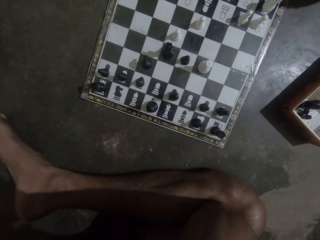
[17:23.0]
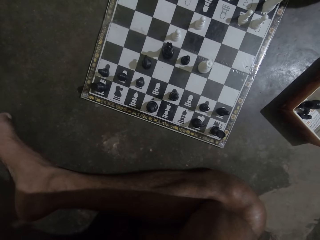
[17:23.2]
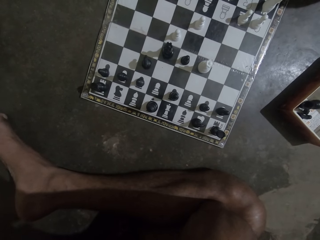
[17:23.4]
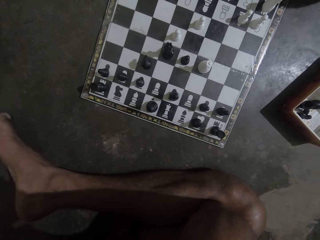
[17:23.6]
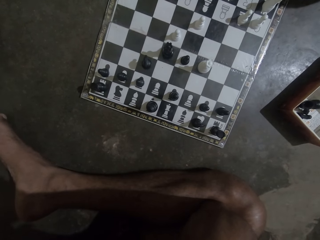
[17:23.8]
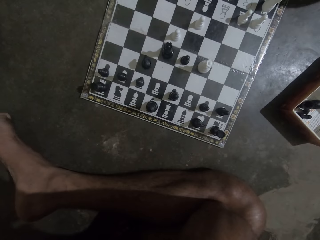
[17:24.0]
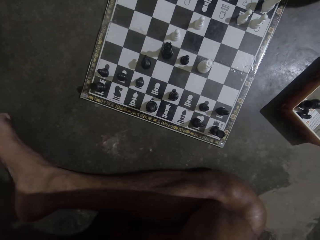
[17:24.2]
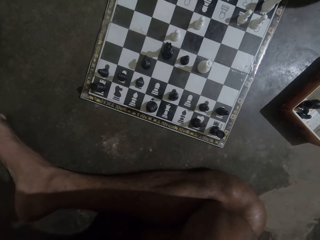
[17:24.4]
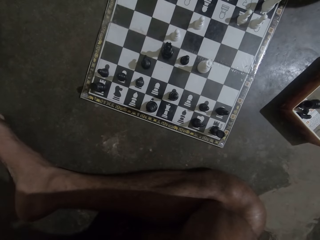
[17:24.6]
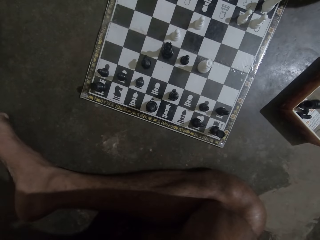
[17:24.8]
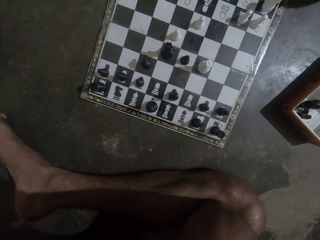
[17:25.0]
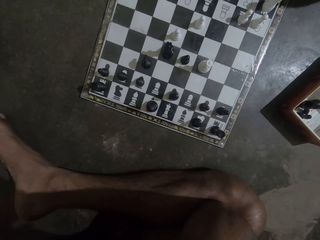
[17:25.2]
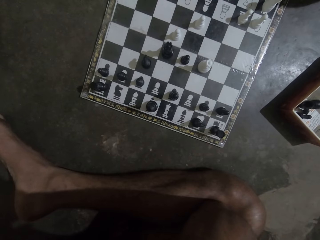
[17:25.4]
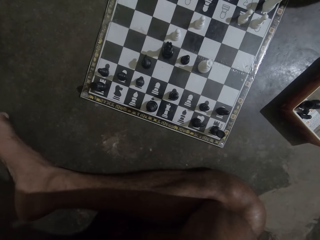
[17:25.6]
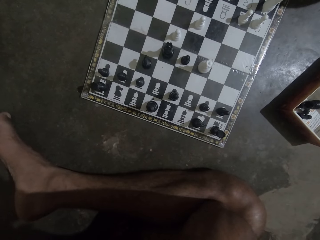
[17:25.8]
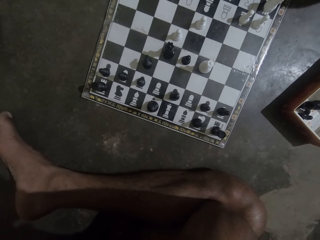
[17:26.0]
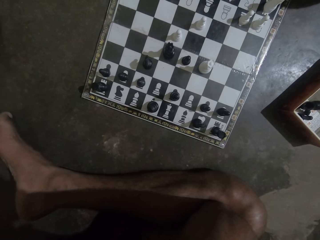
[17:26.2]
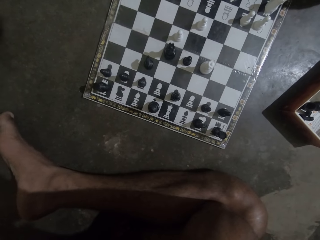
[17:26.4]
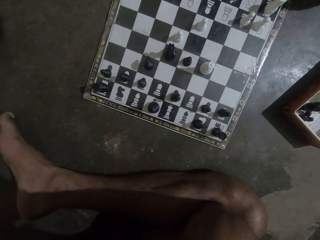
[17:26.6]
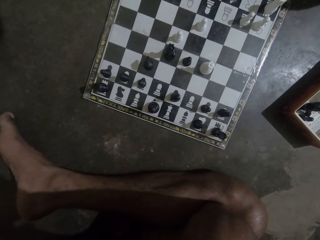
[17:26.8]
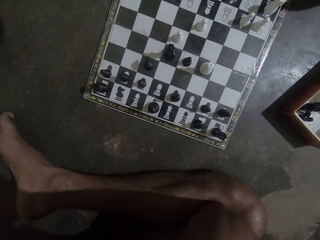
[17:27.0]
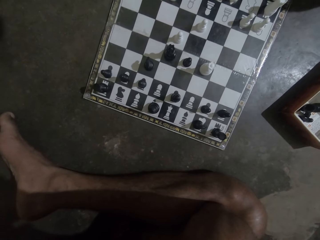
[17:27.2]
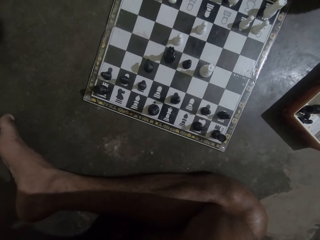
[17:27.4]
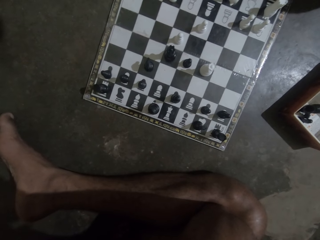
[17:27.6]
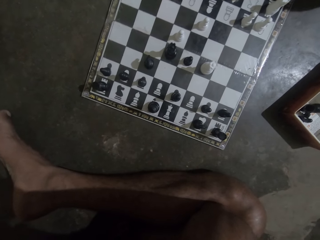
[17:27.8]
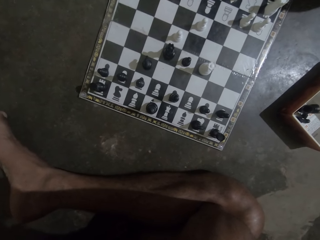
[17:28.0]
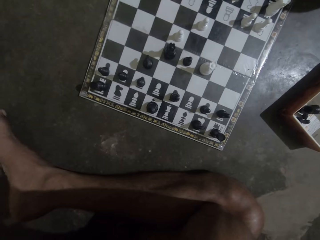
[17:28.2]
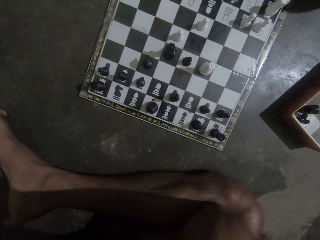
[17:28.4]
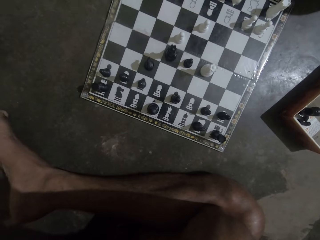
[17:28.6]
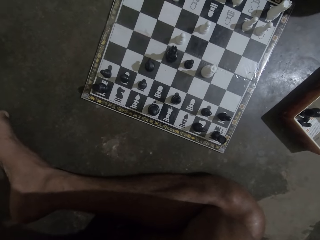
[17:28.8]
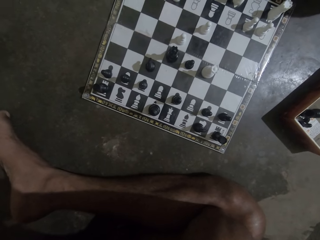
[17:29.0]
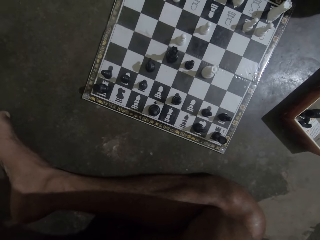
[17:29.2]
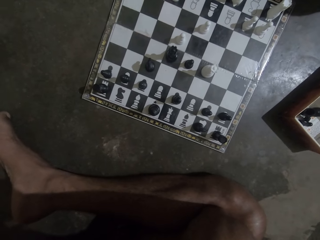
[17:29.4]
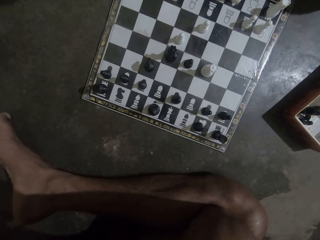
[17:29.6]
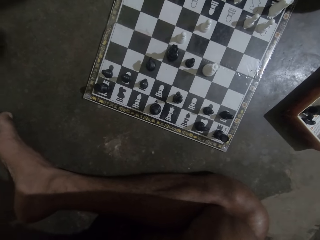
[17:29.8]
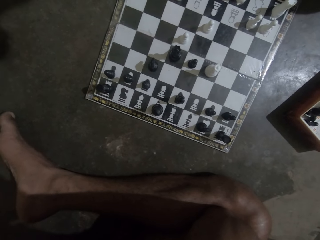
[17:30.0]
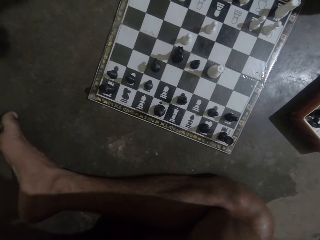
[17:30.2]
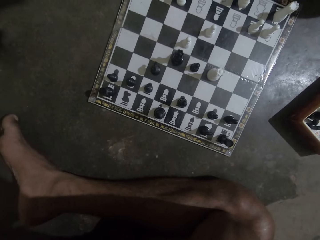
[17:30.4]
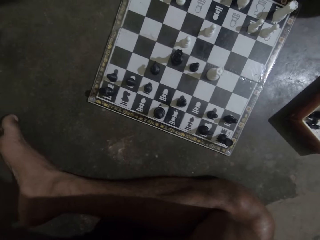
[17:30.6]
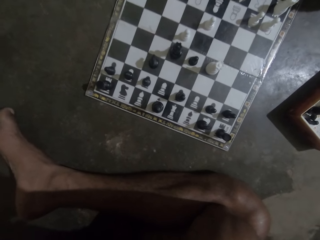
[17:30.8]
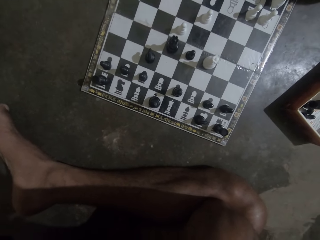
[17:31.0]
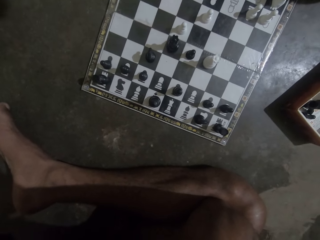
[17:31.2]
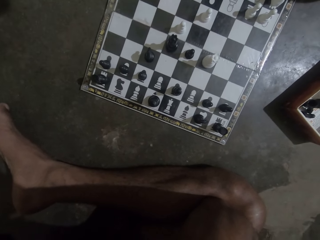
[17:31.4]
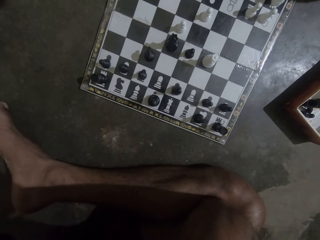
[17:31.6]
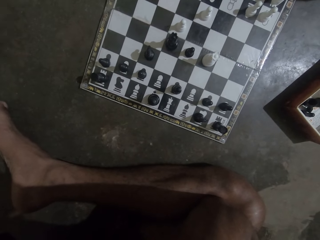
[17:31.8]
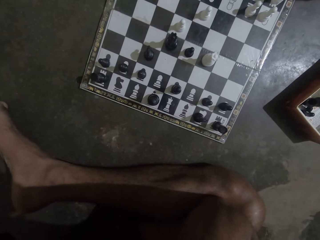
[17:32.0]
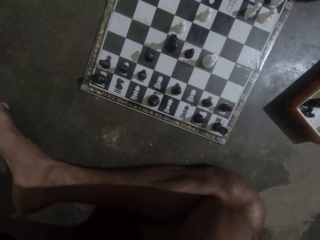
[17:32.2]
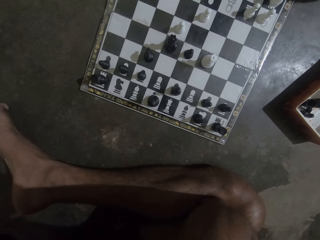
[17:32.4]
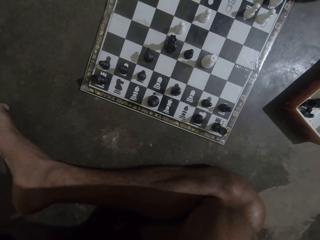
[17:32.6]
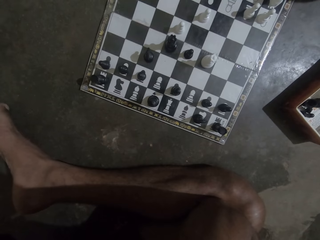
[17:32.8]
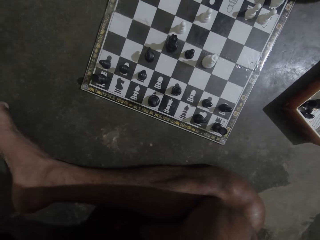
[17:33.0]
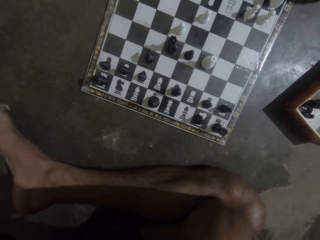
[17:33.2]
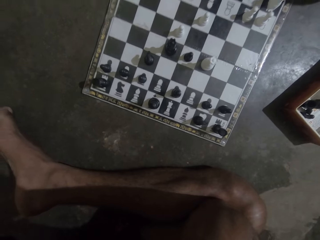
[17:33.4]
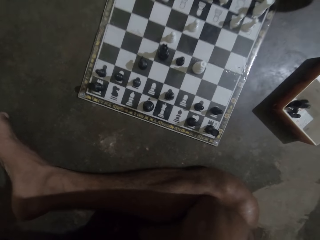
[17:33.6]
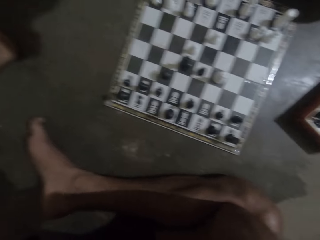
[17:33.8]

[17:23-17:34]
The camera wearer moves his toes. He looks at a chessboard.

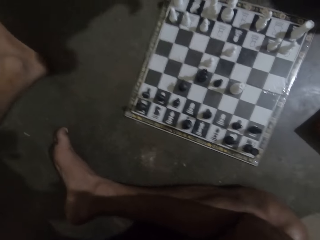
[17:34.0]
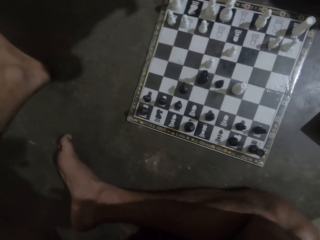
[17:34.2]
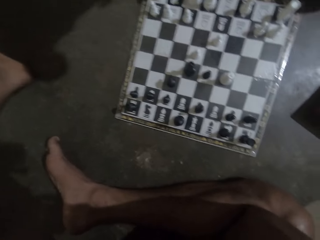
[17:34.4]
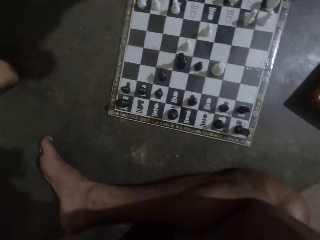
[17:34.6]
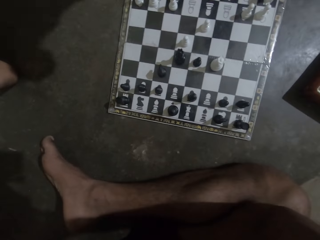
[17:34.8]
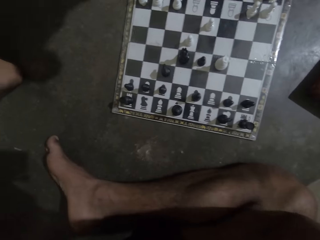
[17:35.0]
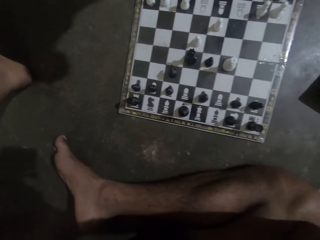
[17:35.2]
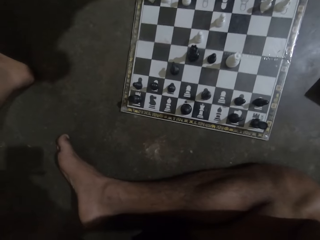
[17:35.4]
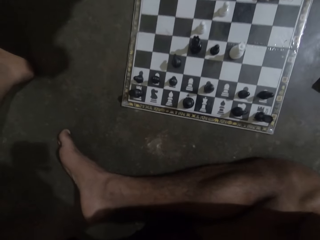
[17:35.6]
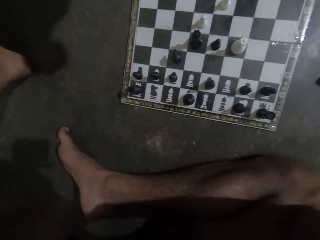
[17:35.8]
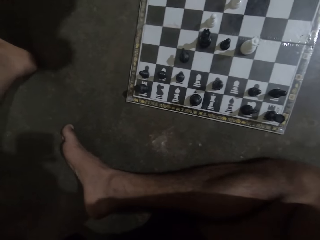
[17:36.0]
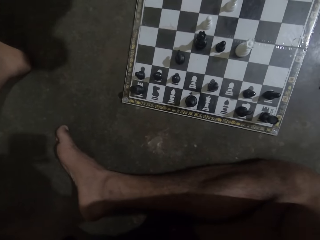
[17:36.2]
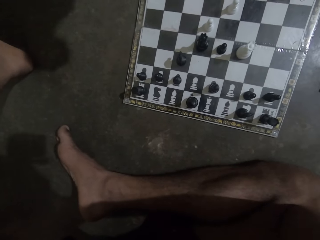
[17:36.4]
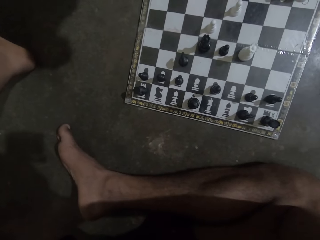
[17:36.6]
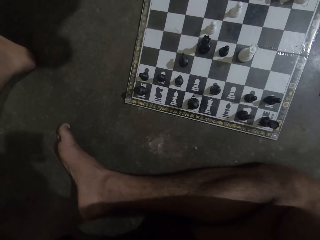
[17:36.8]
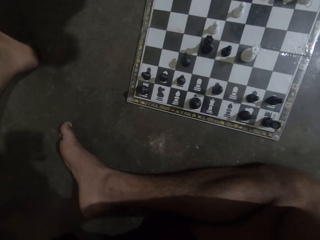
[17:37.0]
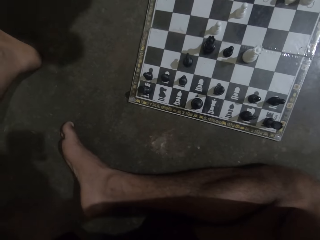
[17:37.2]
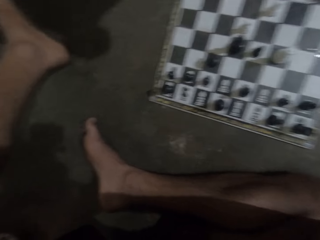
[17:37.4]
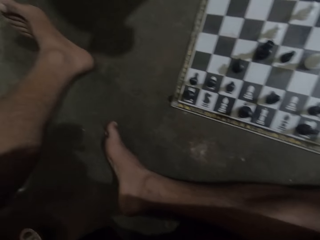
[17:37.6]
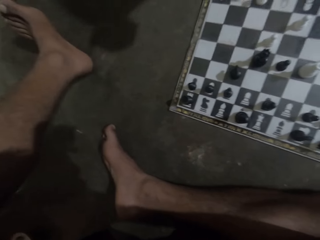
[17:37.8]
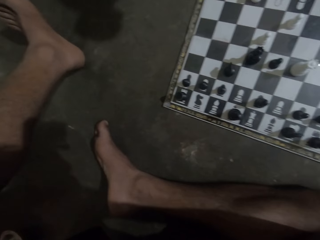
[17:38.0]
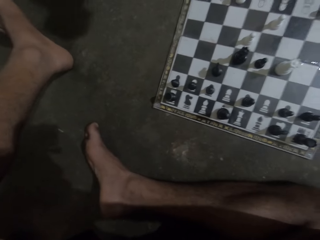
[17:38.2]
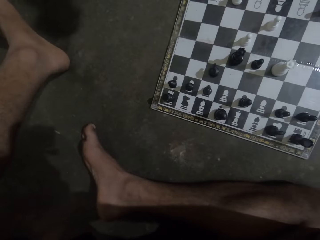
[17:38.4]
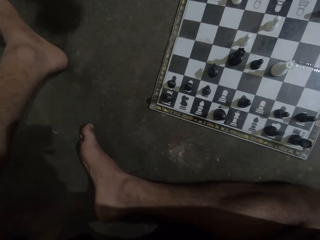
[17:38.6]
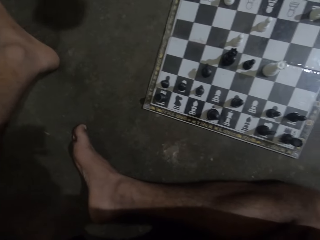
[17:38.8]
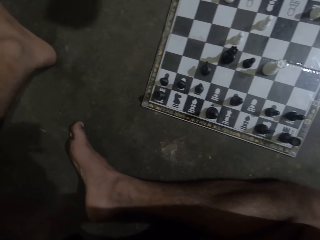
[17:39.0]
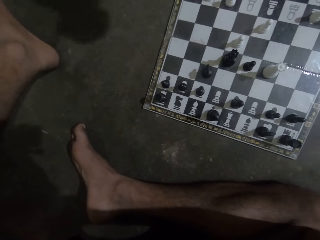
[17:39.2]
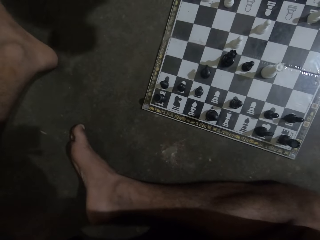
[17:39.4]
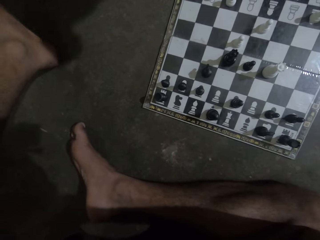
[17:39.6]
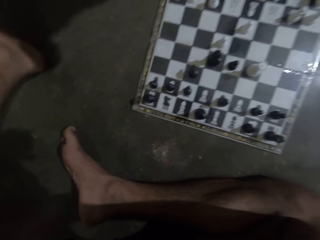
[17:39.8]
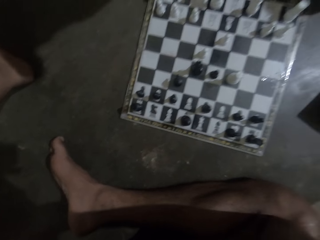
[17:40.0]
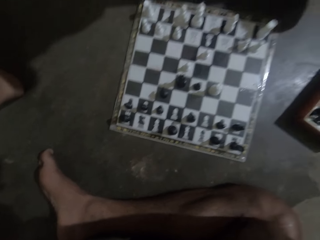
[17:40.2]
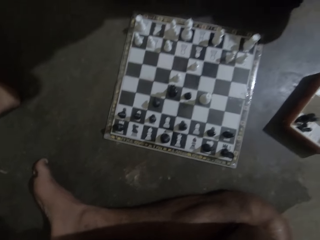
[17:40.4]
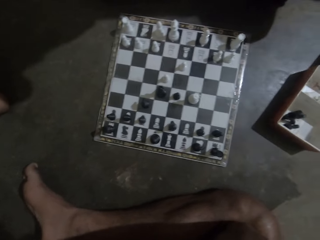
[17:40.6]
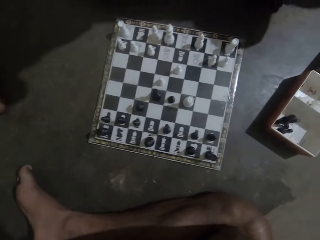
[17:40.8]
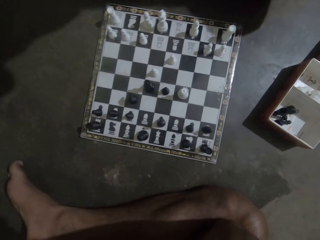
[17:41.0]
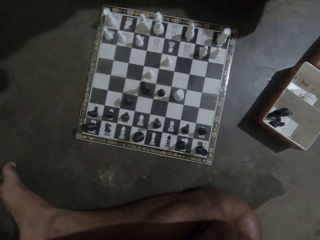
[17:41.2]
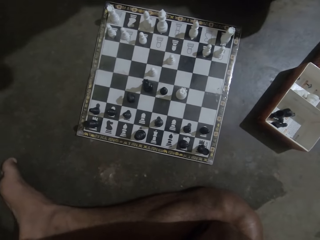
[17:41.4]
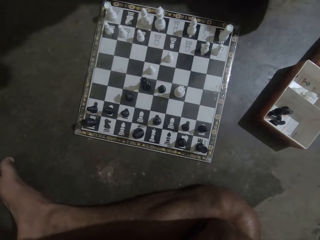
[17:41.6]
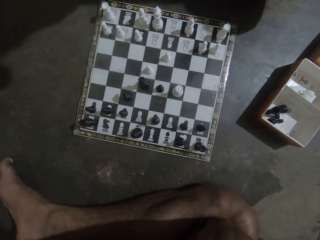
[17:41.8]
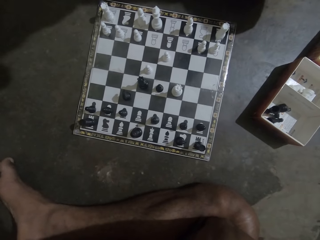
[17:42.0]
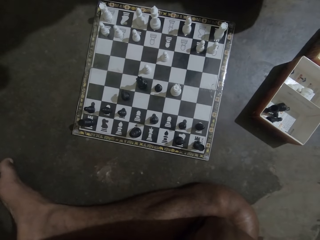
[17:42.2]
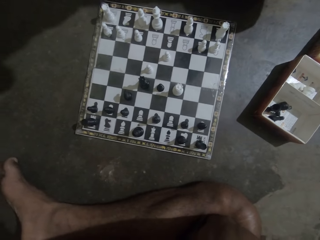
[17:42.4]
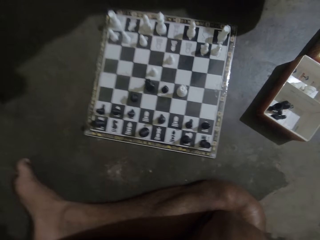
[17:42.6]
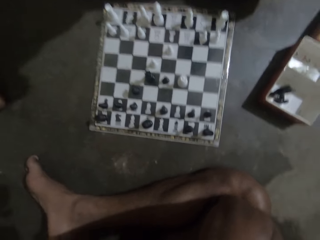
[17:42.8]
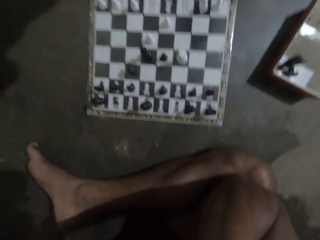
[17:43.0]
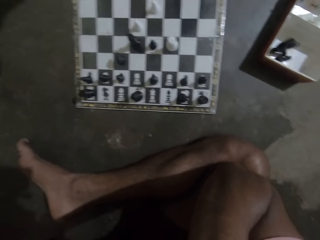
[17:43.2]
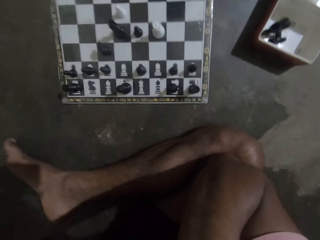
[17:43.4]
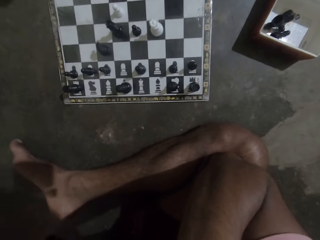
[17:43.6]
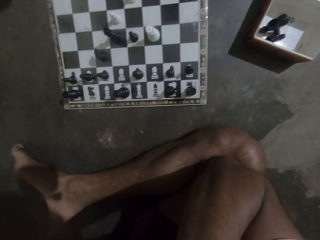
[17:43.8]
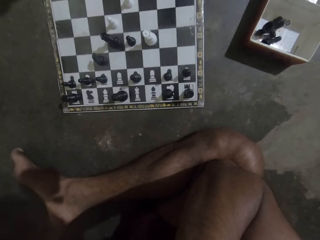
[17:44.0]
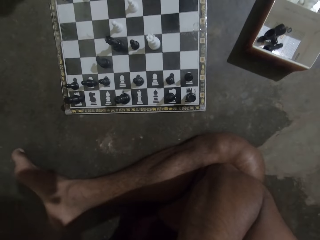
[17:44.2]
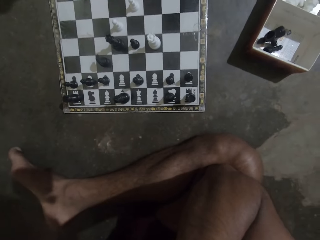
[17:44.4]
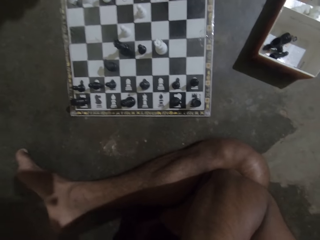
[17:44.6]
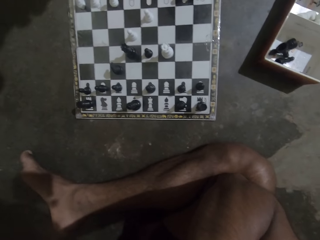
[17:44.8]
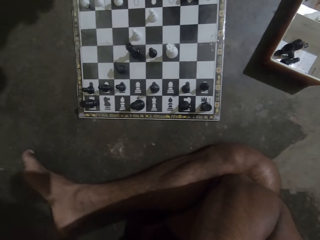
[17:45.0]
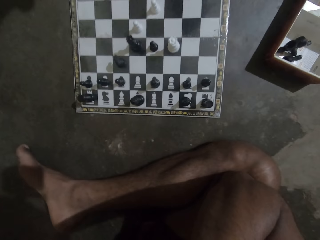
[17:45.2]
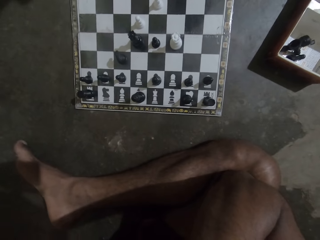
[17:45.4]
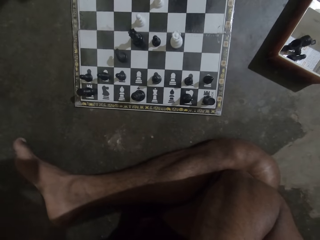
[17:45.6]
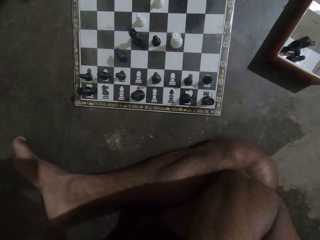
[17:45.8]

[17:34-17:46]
The camera wearer looks around a floor. They look at a chessboard.
